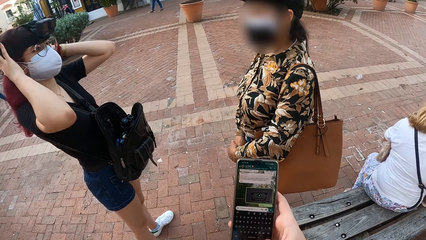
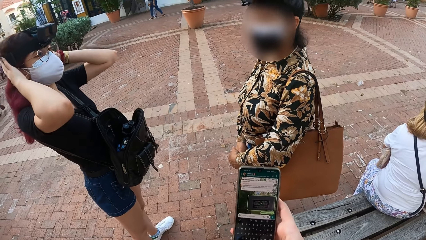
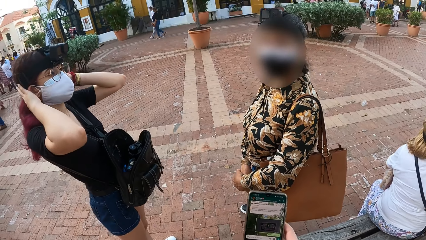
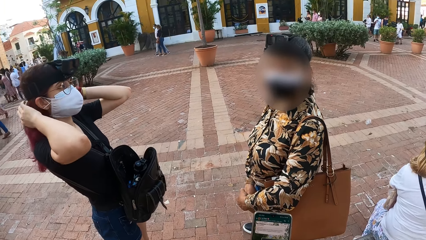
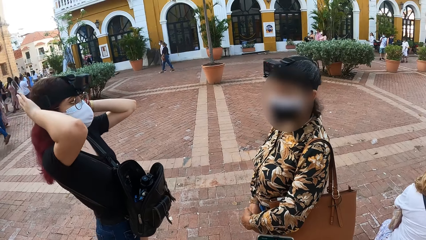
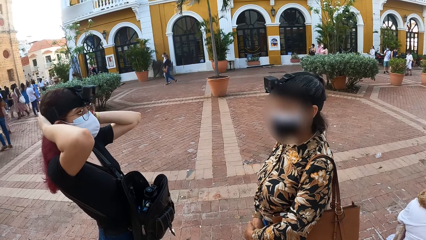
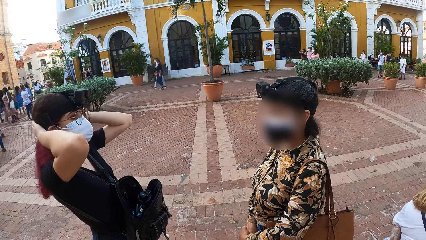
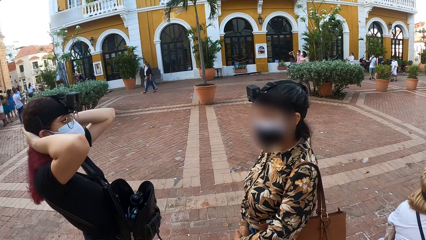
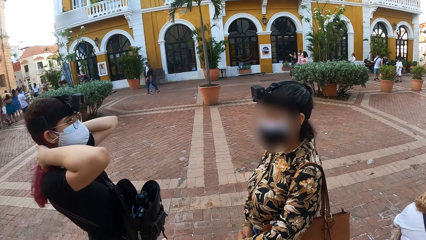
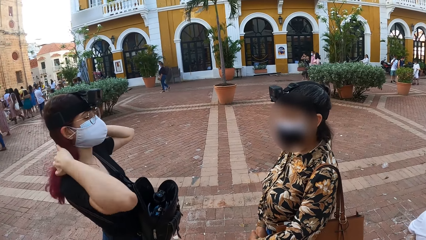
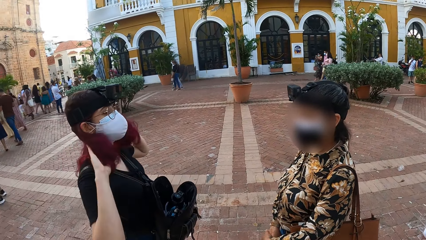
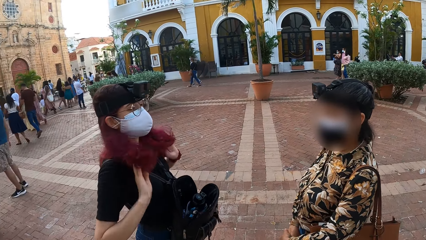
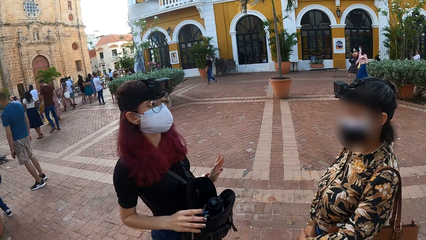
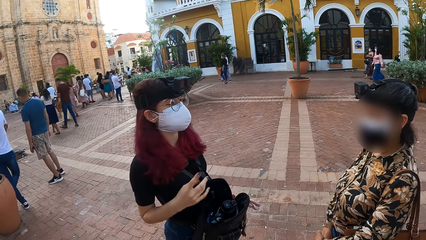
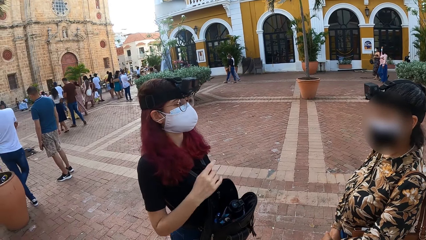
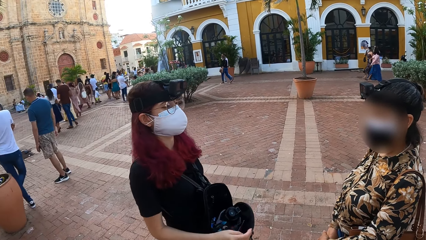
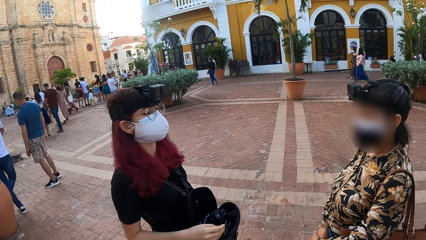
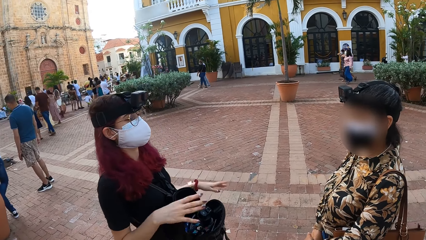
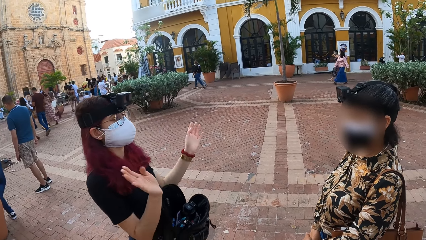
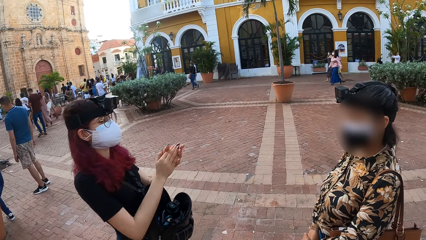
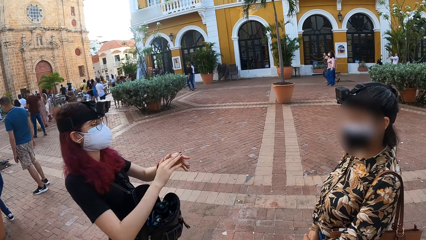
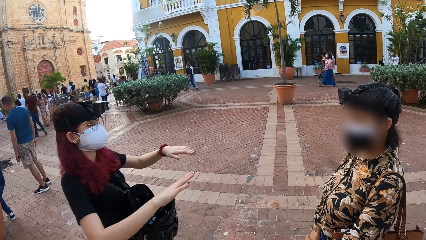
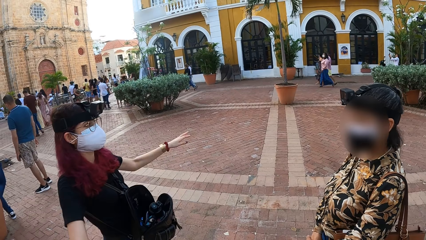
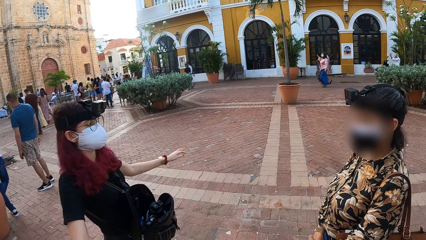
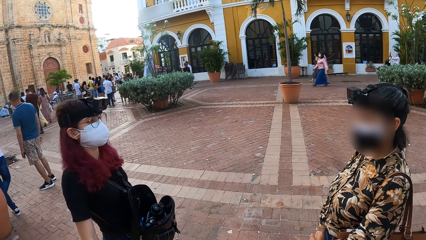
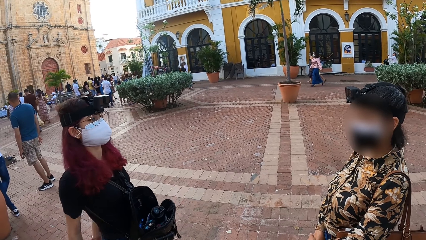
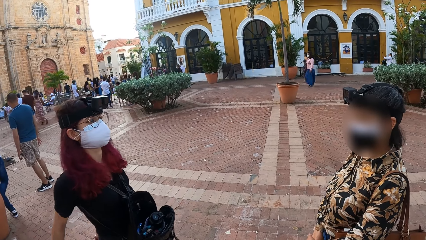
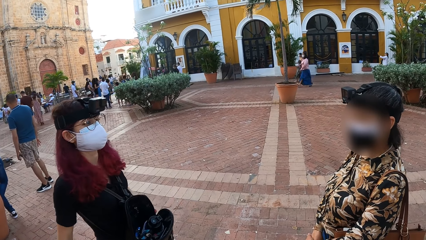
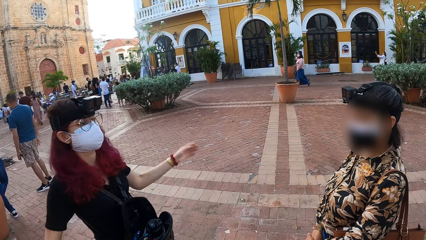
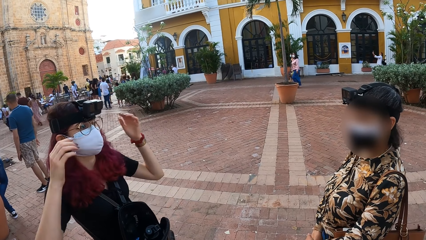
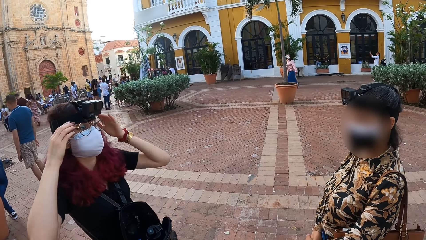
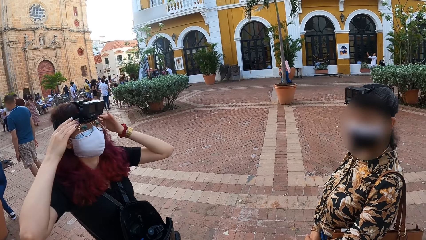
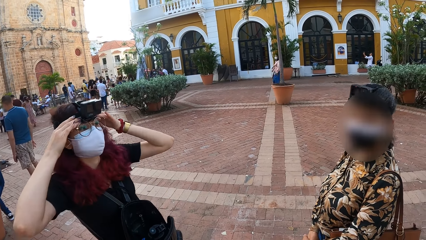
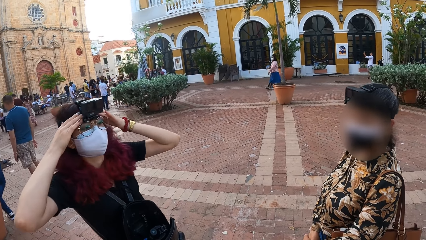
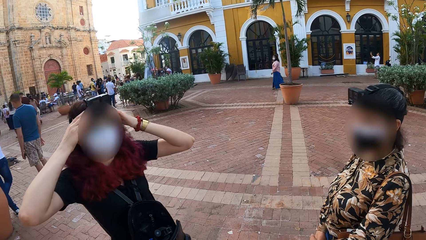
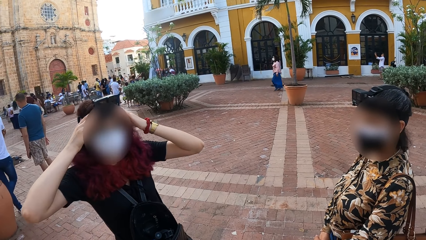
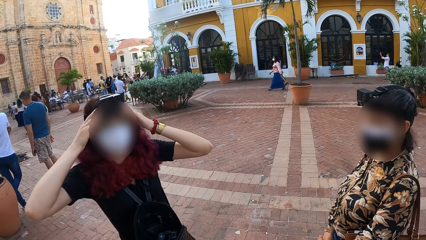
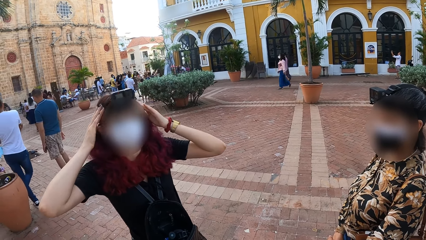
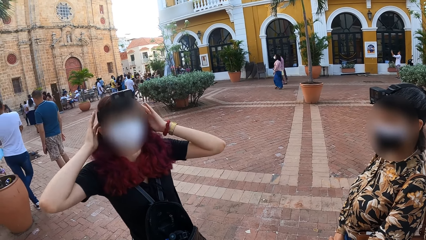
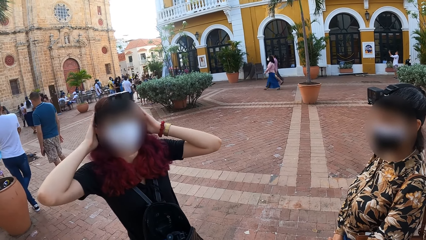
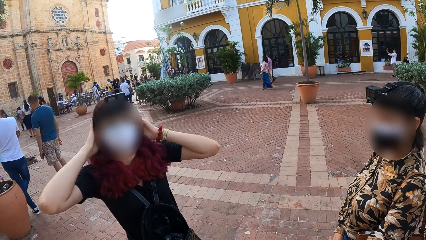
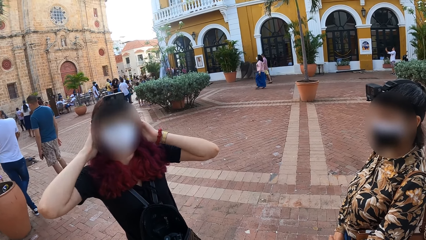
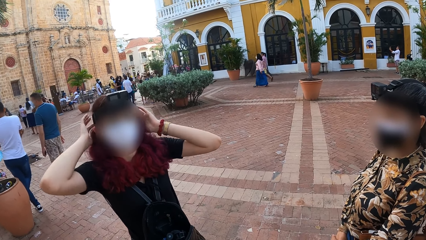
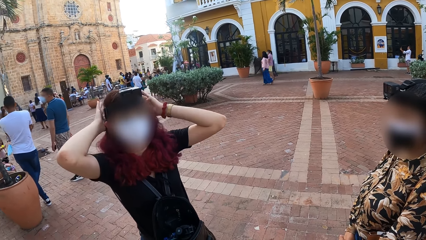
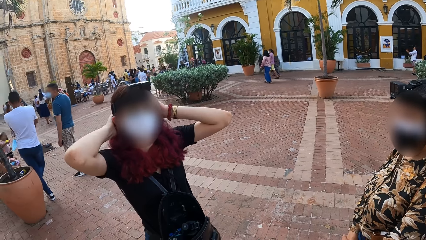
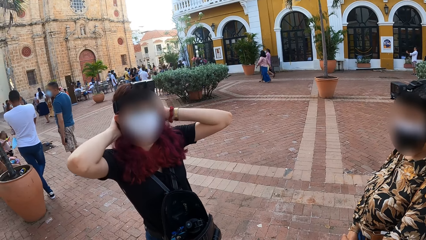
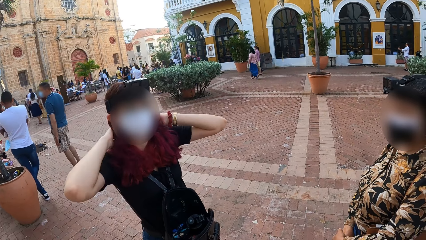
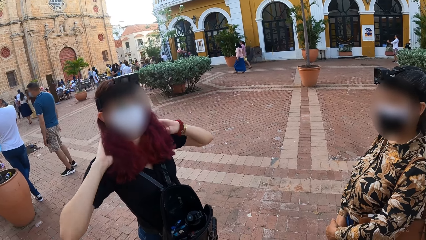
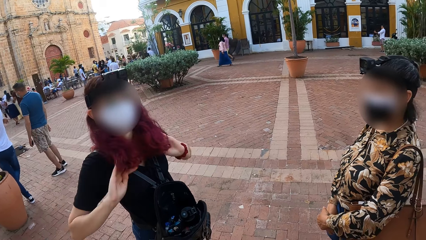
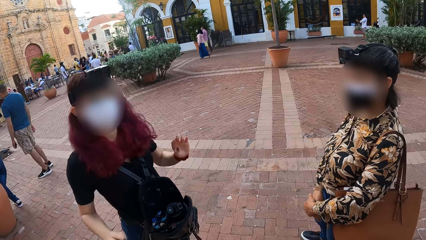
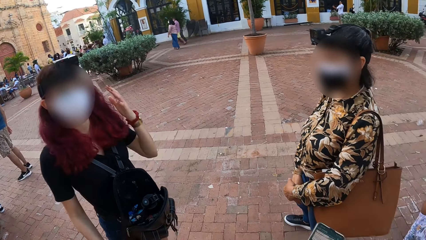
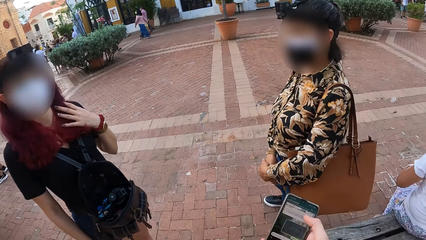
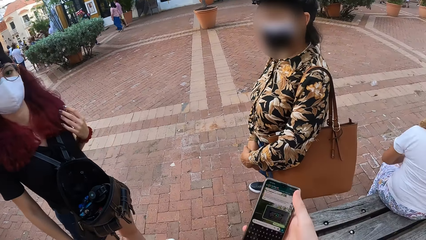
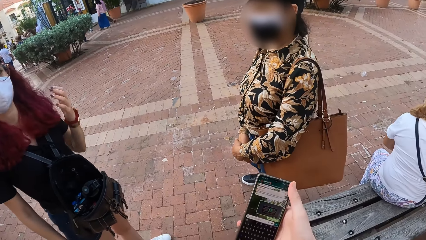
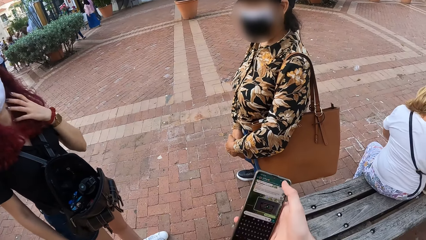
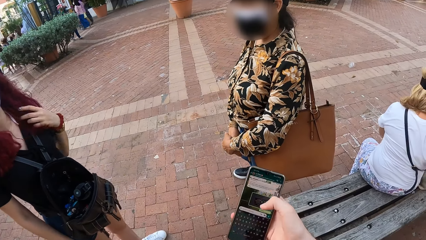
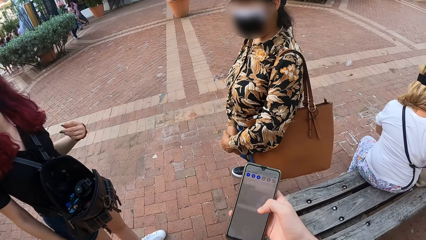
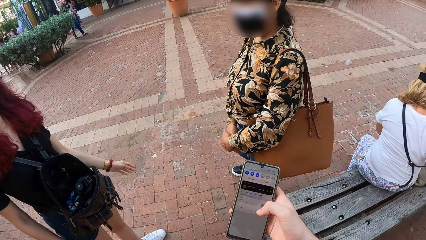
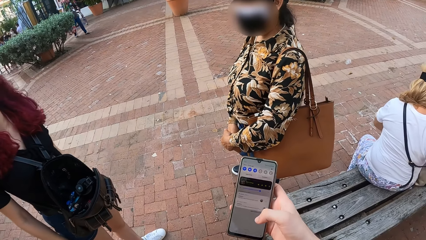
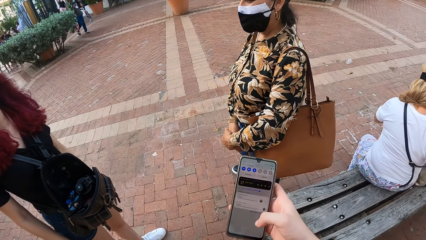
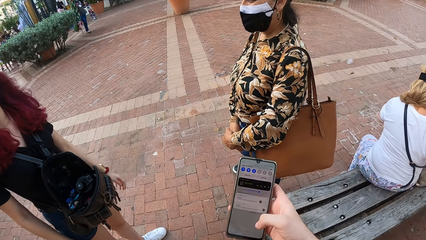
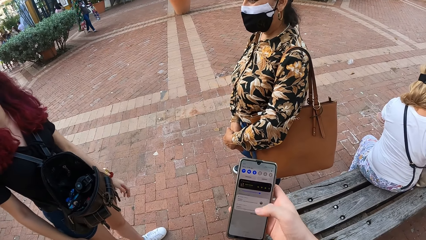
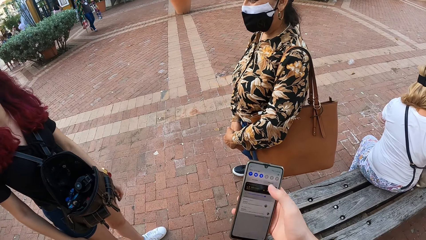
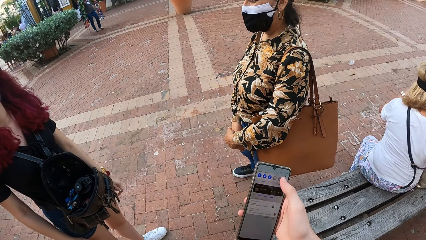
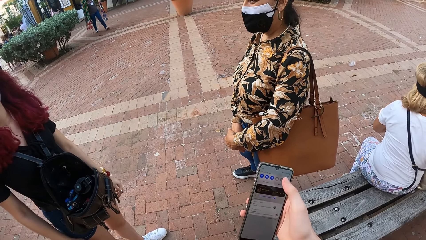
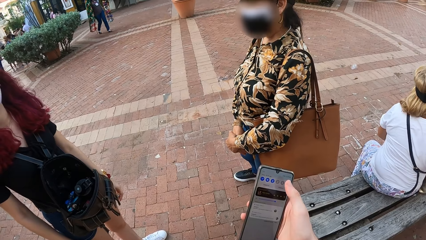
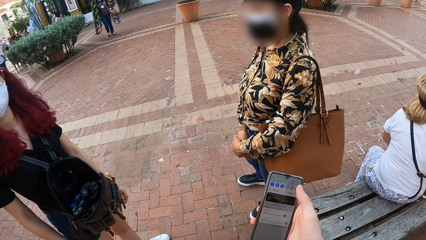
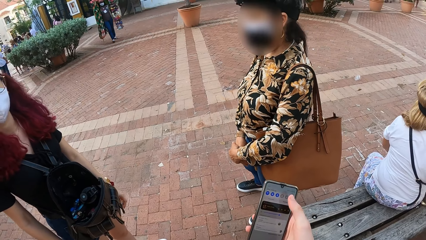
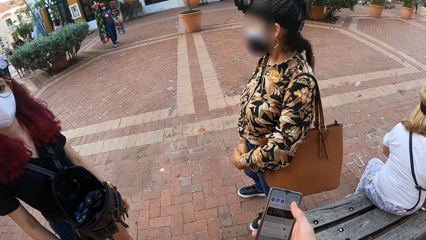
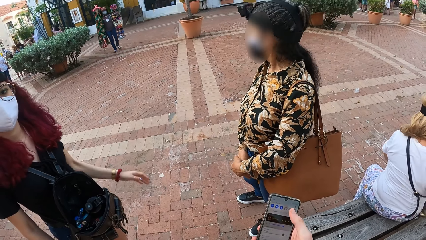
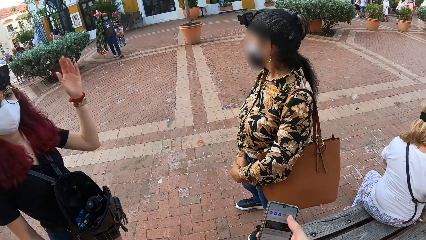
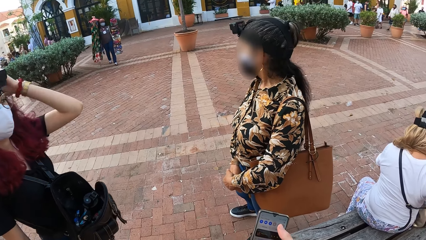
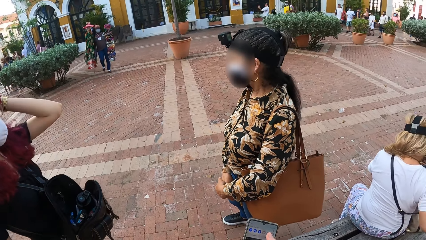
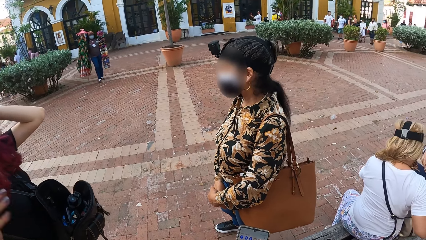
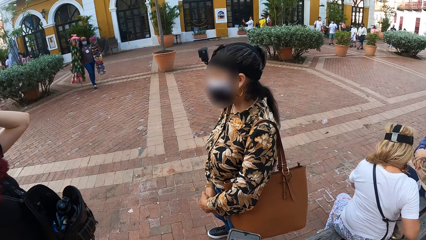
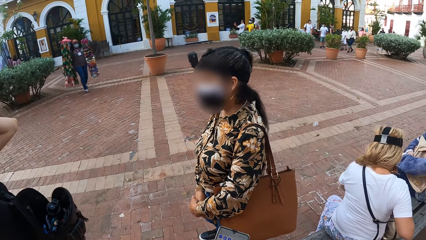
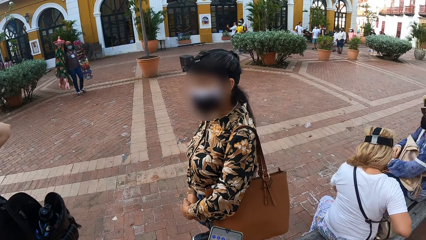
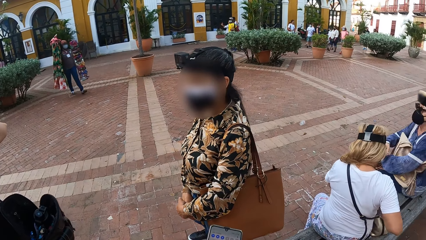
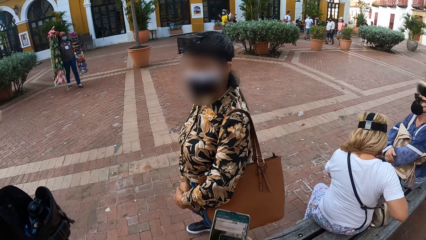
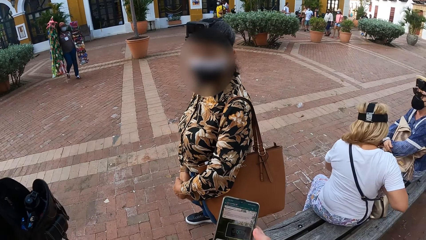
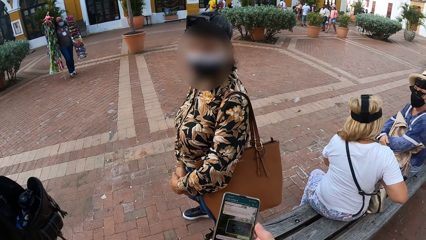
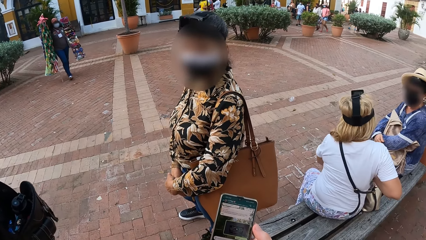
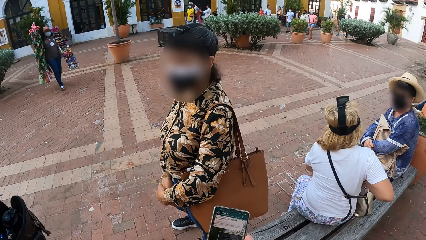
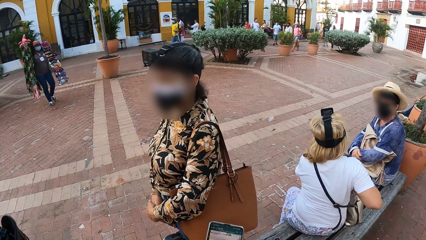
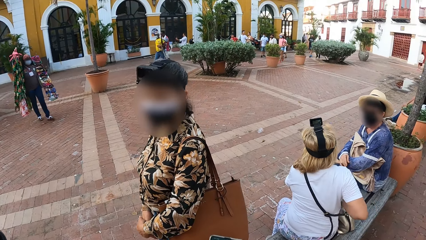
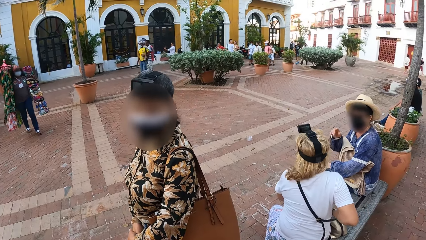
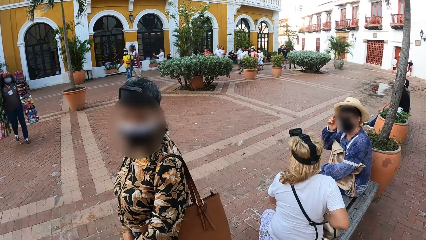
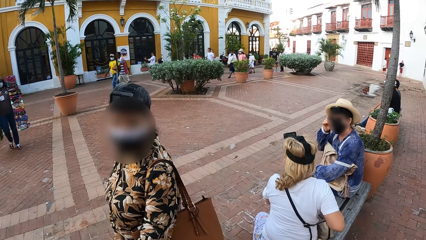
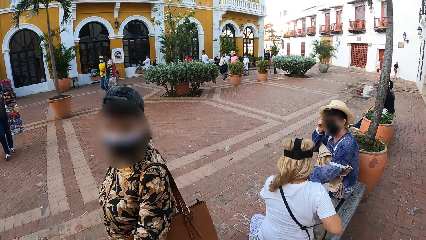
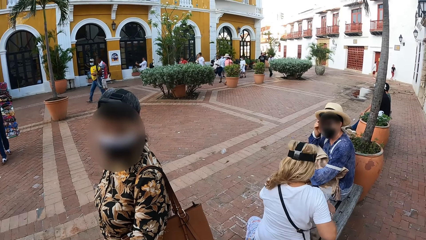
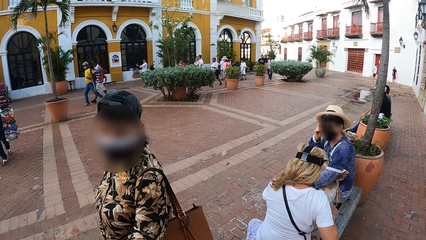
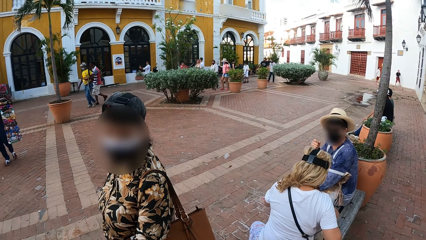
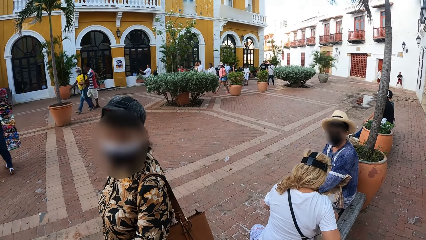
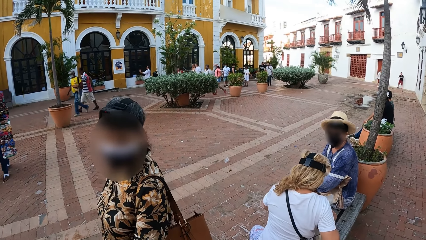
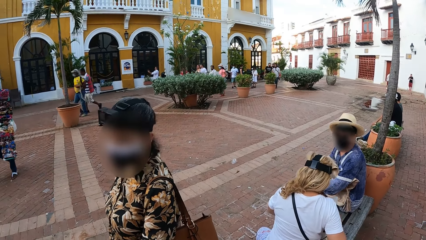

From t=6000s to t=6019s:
The woman touches her hair with her hands. The woman claps her hands. The woman adjusts the camera on her head with her hands. The woman touches the head. The woman interacts with the camera wearer. The woman touches her hair with her hands. The camera wearer operates the phone with his right hand. Another woman interacts with a third woman.
